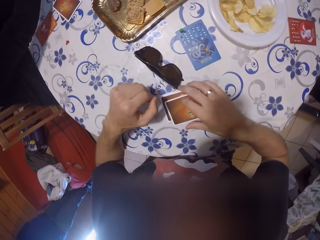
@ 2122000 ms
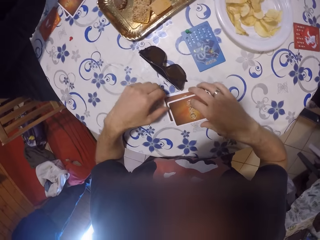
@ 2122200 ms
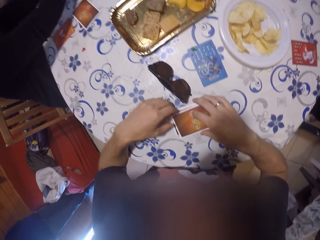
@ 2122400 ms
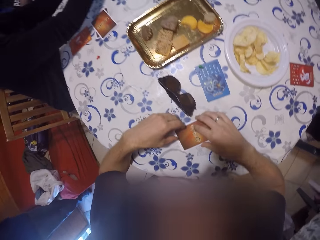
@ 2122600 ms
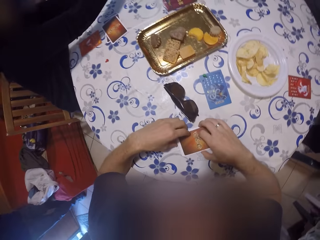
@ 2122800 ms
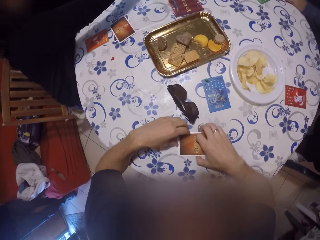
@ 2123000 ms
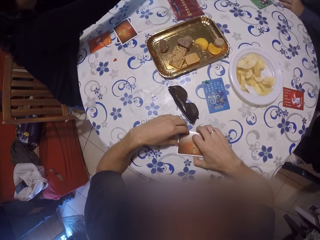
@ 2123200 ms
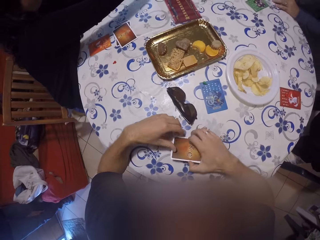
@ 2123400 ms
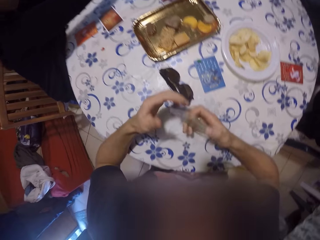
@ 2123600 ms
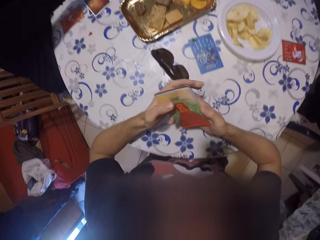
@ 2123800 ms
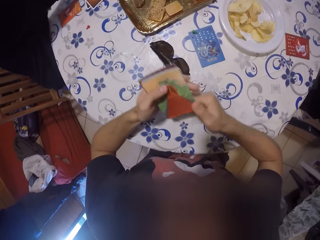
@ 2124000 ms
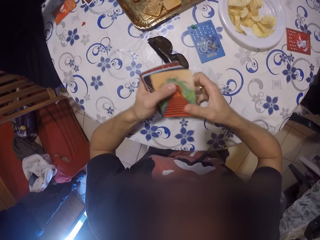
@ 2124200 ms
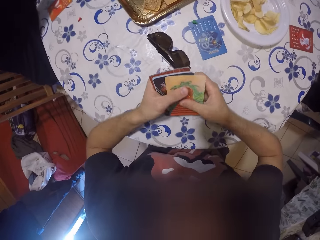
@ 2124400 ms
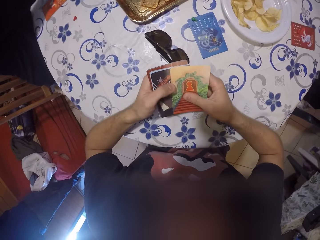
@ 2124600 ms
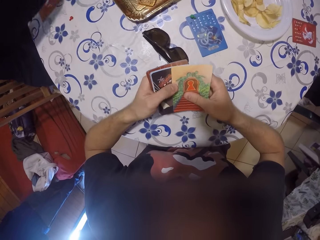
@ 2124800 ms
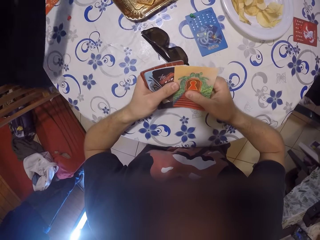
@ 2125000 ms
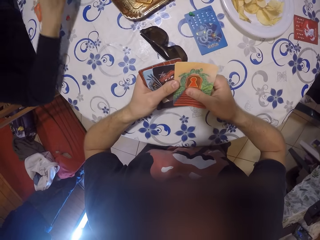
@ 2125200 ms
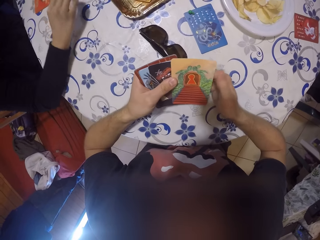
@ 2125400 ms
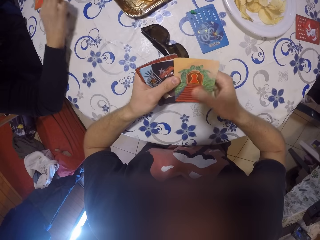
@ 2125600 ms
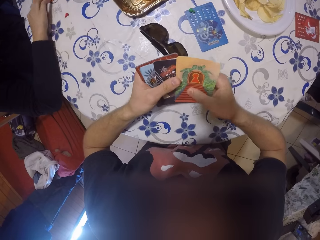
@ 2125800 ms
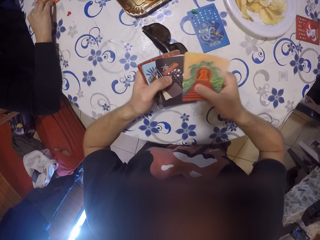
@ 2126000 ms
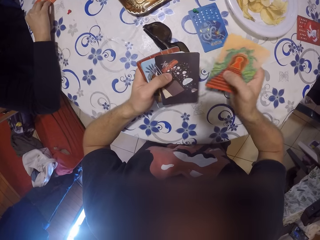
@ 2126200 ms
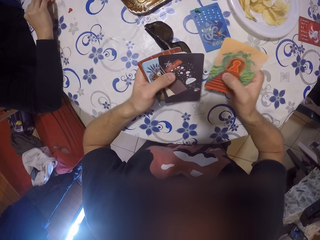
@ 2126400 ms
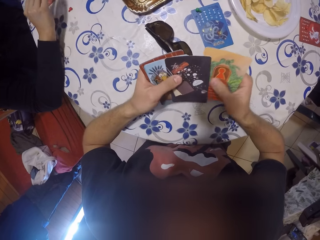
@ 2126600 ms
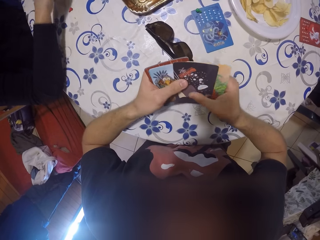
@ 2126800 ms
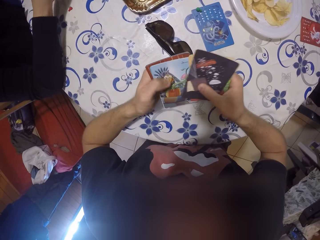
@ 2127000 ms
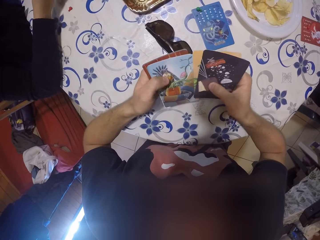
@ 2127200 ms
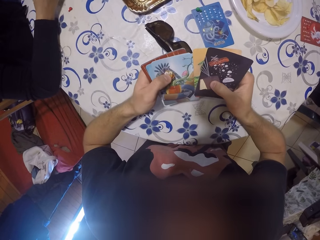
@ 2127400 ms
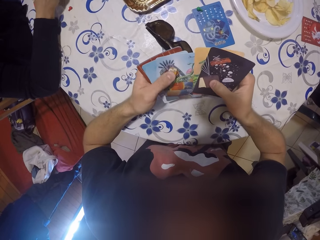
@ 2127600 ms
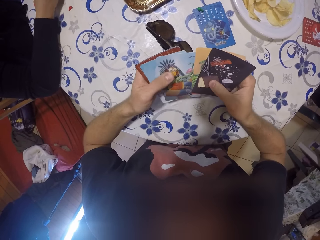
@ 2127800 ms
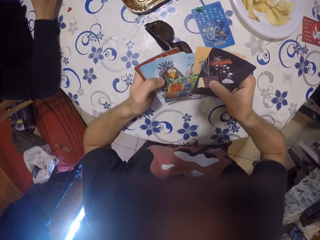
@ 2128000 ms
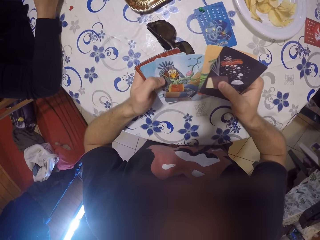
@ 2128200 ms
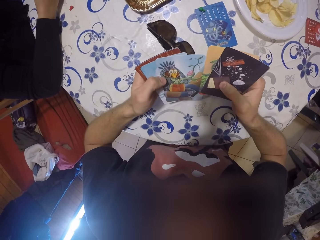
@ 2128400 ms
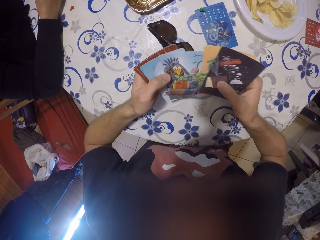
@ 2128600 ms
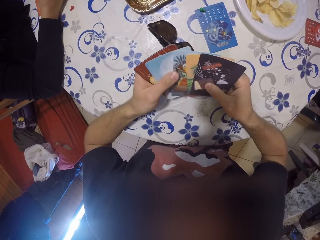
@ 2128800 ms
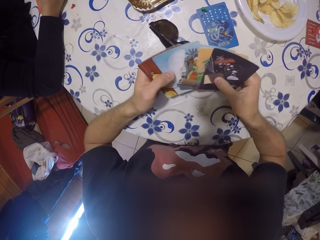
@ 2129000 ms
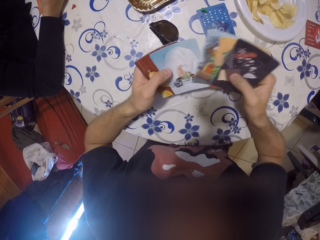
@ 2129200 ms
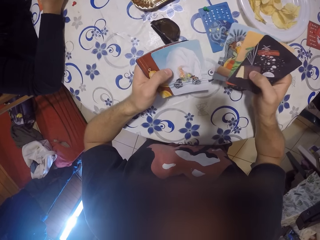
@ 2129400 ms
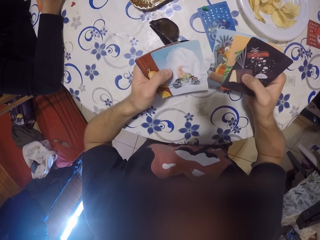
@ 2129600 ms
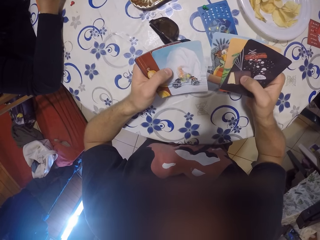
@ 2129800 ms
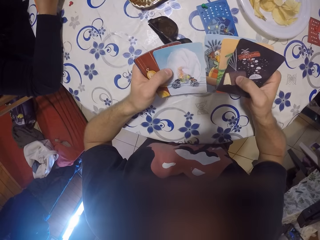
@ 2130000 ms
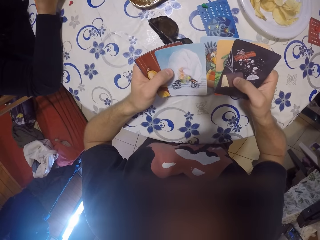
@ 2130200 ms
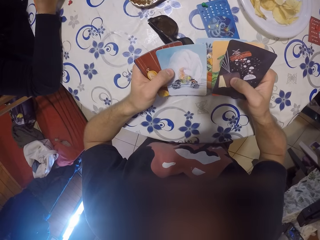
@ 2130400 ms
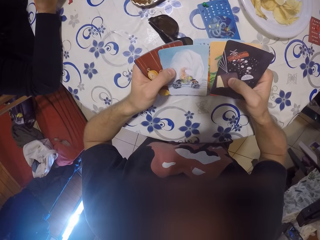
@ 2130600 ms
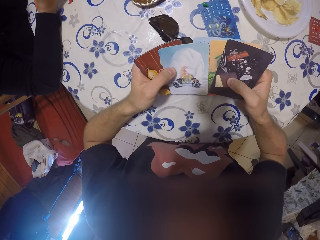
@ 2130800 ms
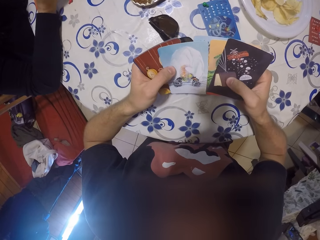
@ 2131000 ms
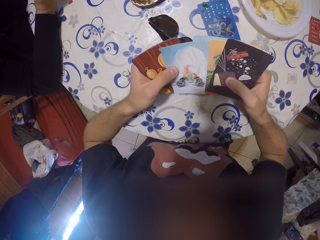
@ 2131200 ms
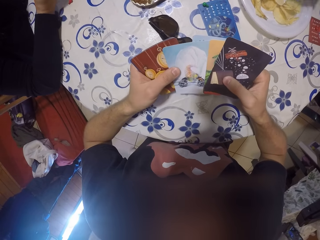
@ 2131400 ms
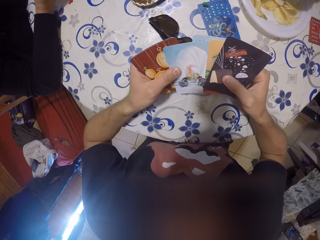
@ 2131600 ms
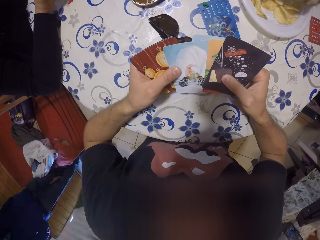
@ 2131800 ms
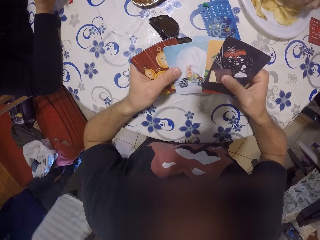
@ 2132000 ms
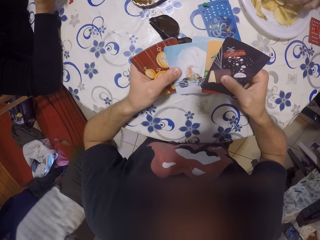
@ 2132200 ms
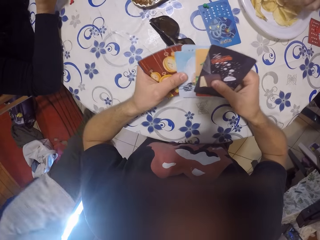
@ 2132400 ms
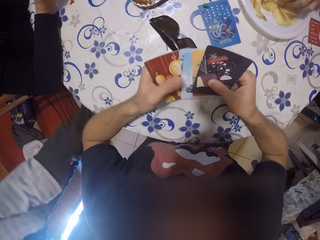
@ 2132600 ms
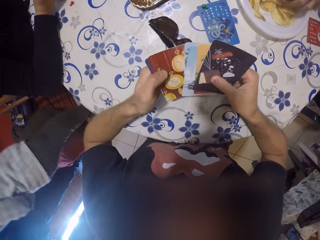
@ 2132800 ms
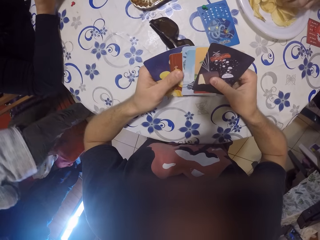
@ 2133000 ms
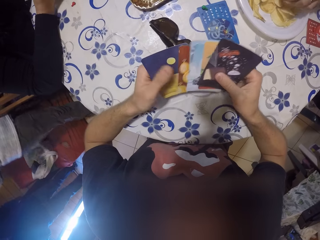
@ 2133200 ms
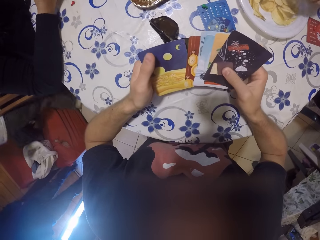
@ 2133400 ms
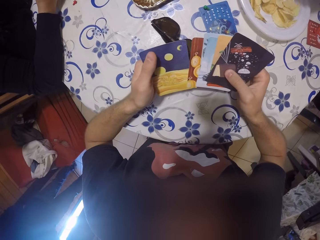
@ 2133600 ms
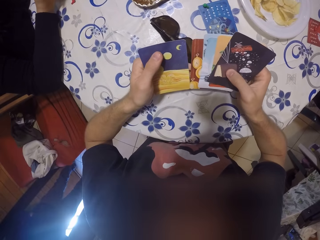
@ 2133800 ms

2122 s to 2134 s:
The camera wearer picks up all his cards with both his hands. He checks his cards. He shuffles the play cards.

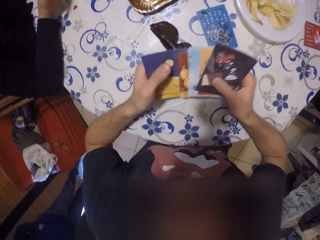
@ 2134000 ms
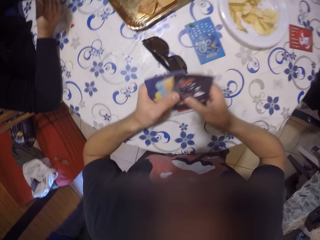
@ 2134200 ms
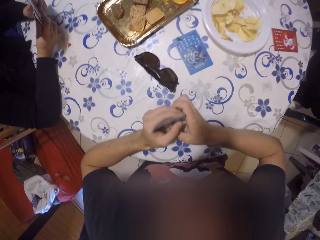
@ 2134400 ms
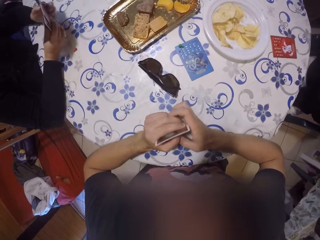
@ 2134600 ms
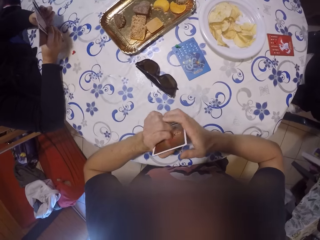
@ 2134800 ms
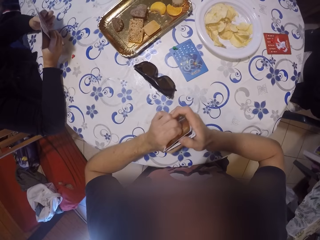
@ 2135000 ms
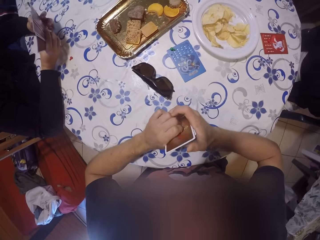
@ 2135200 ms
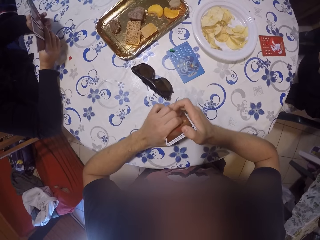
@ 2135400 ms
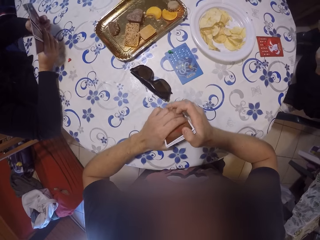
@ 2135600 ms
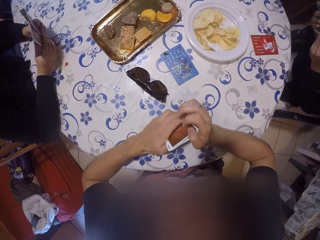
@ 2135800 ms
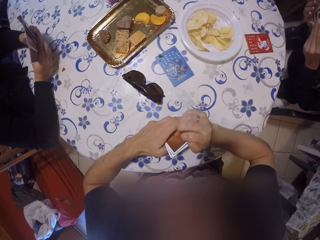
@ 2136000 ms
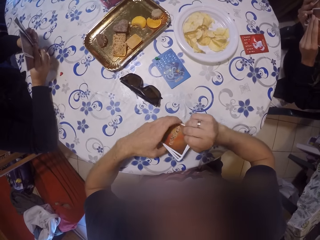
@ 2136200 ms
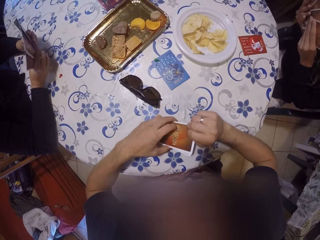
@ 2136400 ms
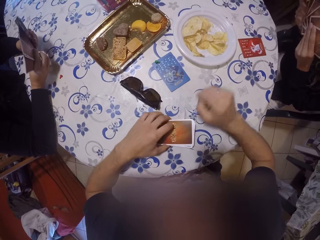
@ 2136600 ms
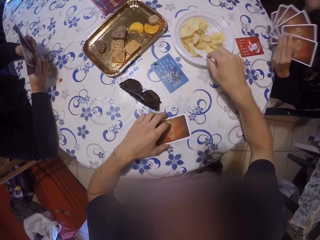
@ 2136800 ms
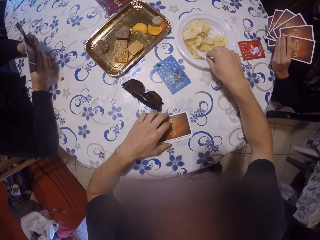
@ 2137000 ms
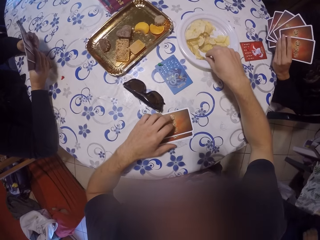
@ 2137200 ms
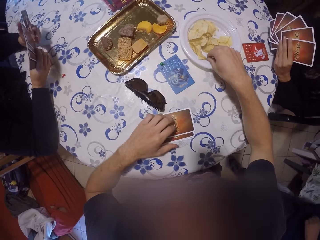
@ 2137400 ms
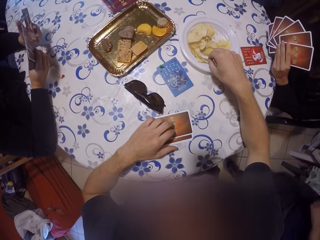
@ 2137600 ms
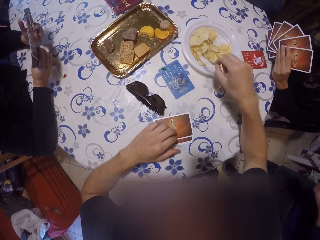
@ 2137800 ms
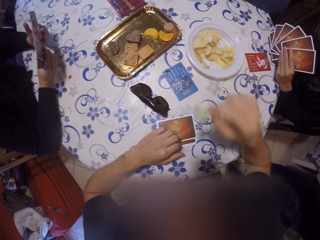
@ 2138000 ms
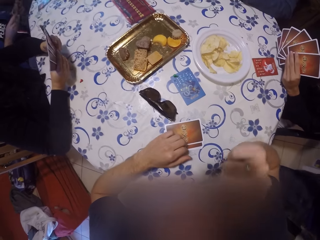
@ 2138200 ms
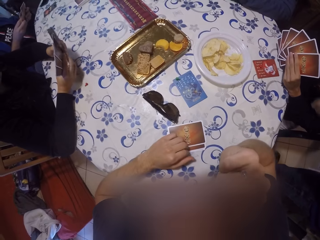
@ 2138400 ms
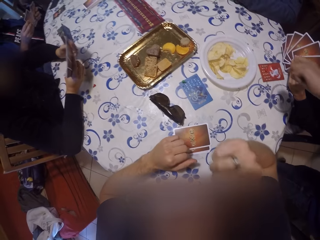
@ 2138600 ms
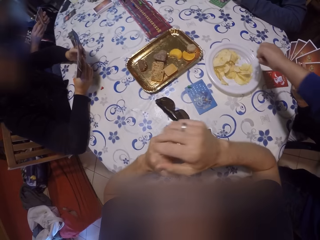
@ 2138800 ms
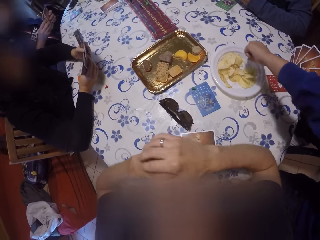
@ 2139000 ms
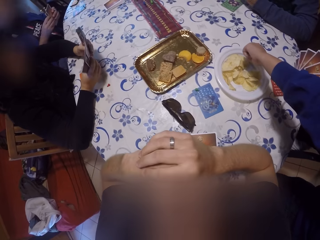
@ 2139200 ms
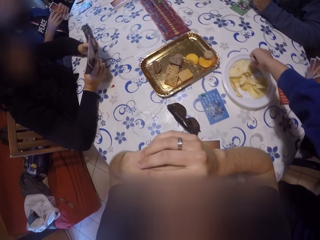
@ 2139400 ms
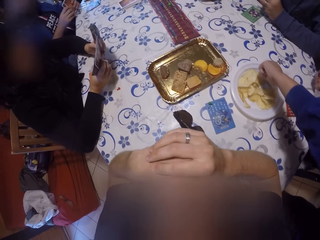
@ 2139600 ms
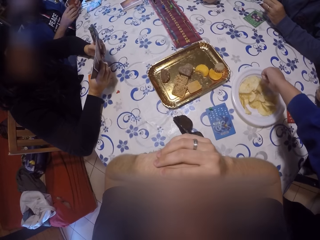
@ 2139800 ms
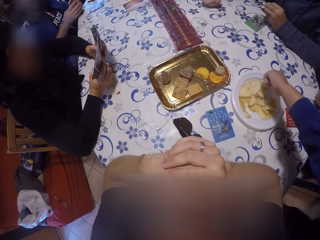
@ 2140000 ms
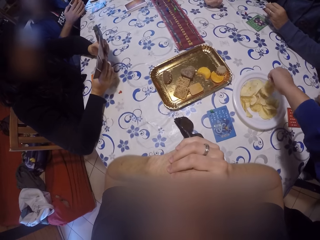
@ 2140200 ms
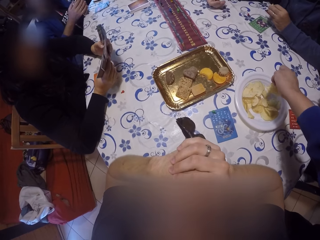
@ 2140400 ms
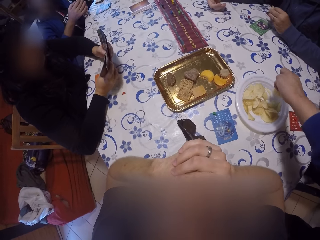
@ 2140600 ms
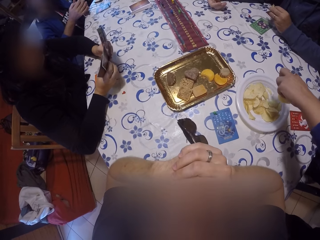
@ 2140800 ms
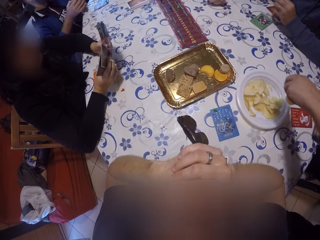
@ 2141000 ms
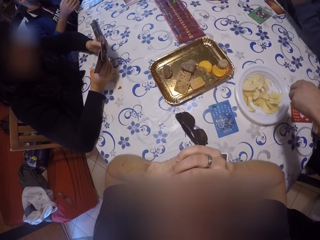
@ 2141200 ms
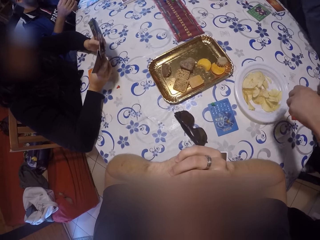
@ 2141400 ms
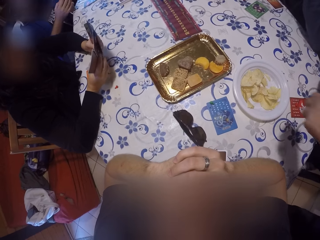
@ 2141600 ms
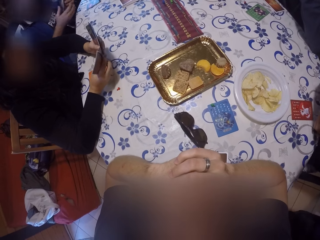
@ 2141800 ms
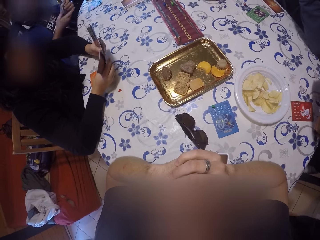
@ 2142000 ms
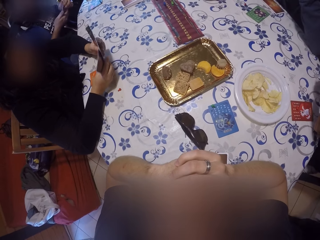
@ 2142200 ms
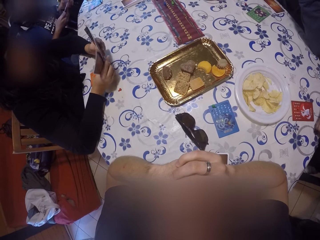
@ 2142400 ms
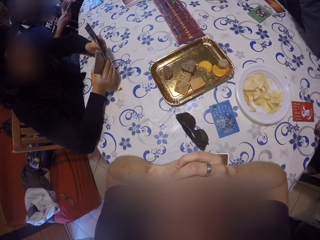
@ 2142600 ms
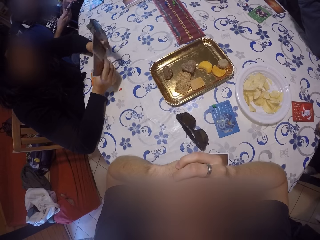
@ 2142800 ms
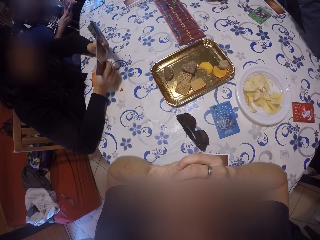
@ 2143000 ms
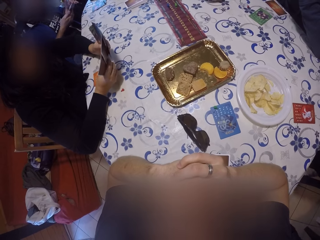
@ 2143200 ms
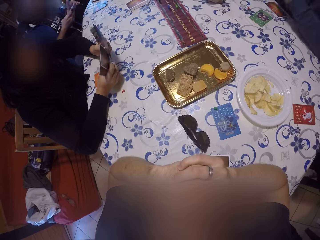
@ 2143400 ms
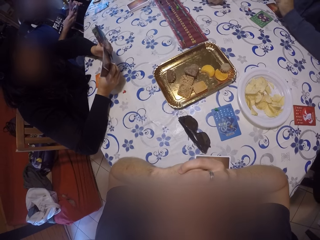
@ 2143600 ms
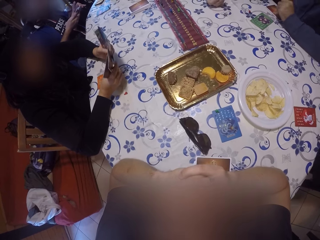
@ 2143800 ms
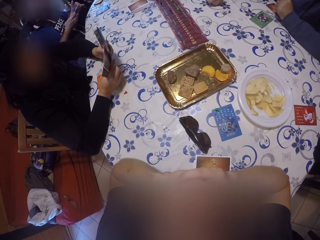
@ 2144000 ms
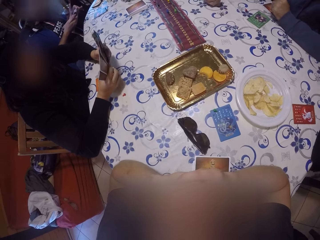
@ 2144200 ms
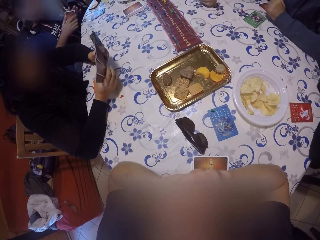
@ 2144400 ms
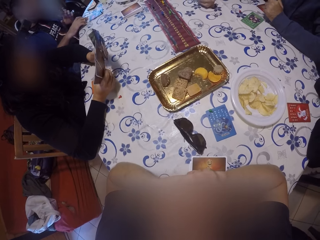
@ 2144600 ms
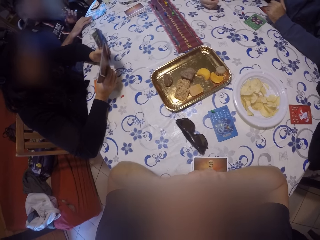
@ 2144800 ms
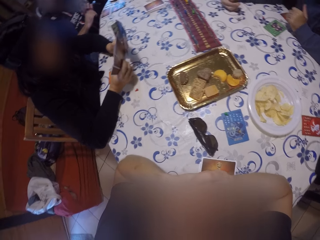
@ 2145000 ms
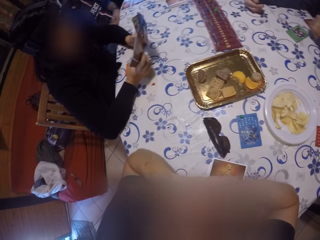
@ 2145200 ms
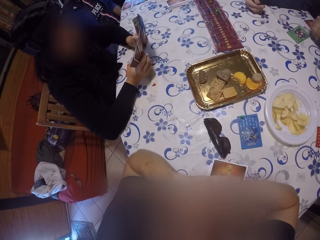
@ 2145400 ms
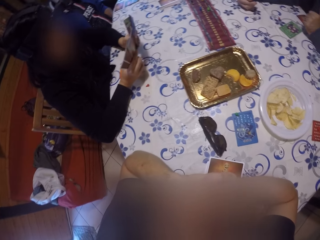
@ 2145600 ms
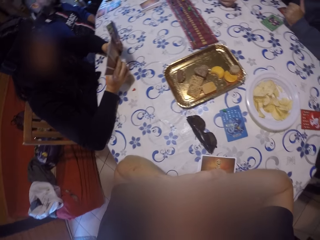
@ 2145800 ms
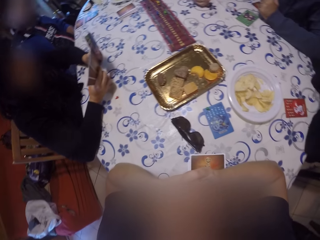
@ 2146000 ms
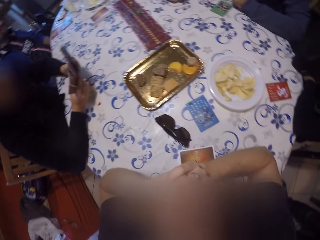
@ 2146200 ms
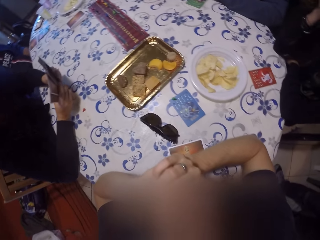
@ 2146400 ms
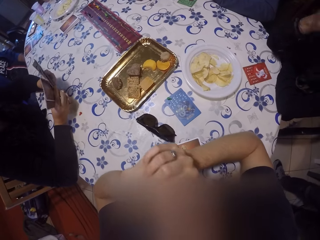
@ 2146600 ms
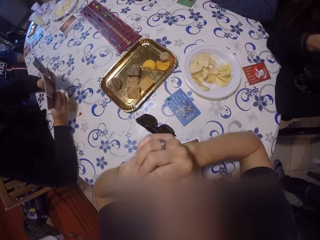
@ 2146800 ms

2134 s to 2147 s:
The camera wearer puts his cards on the table. He reaches for a cracker in a plate on the table. He picks up the cracker with his right hand. He eats the cracker. A woman takes the crisp. Another woman shuffles the play cards.
